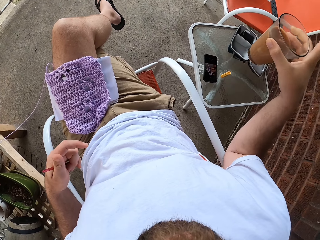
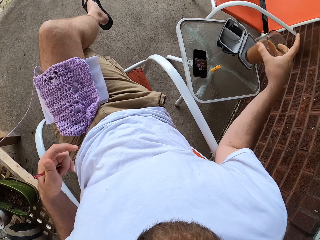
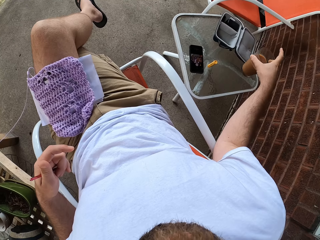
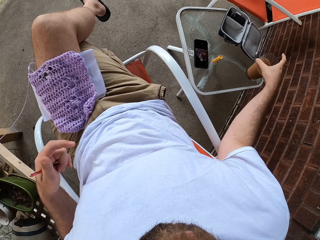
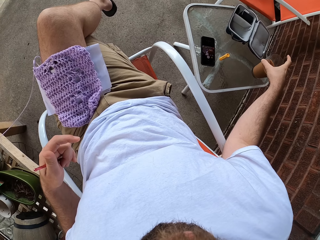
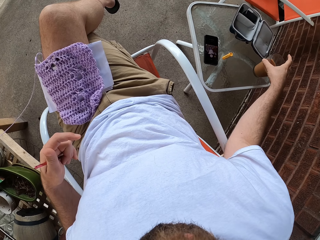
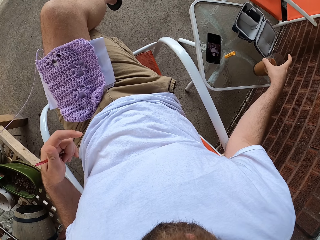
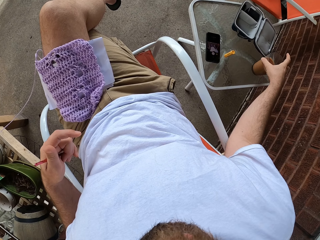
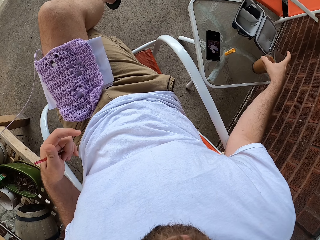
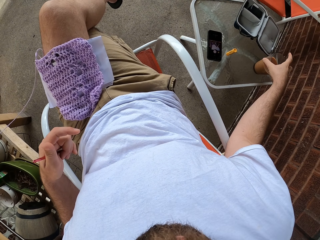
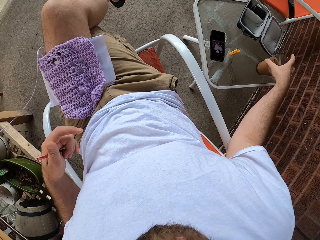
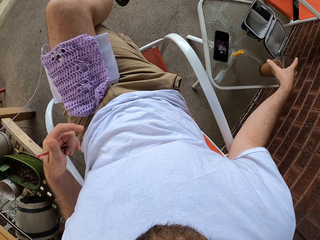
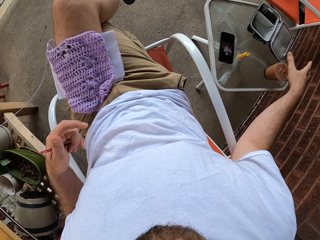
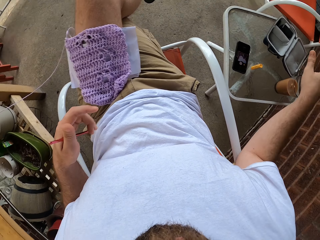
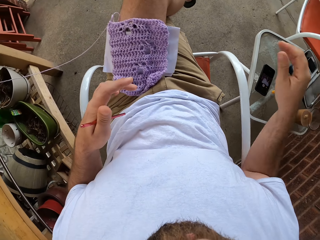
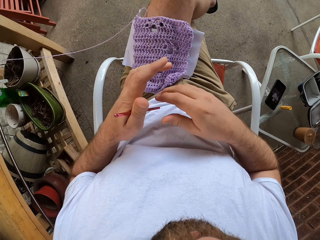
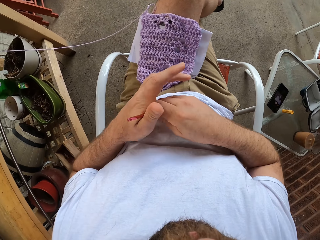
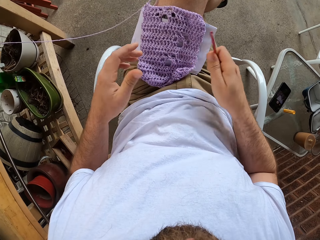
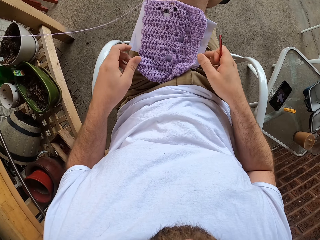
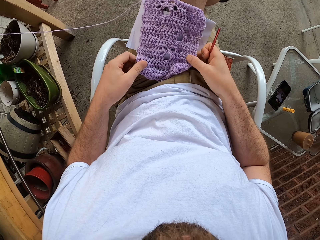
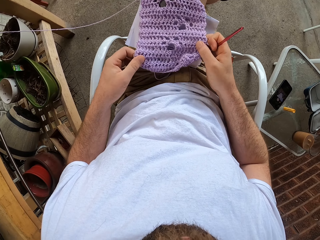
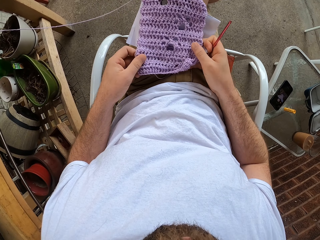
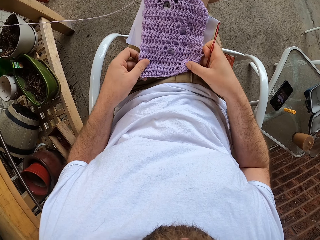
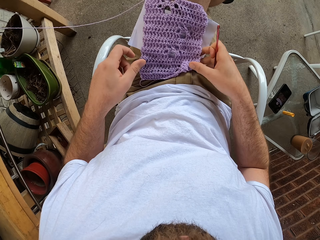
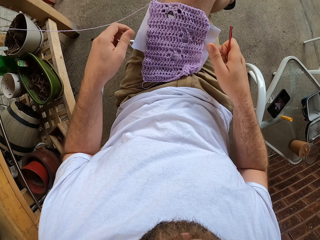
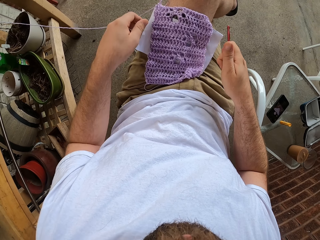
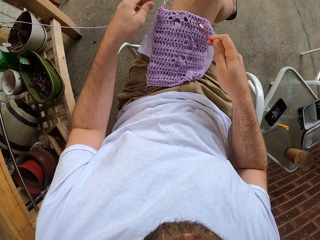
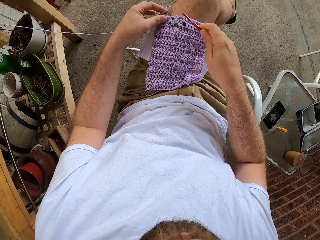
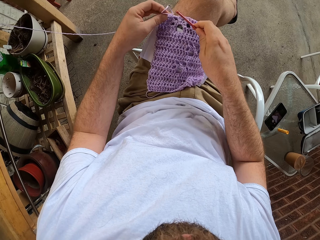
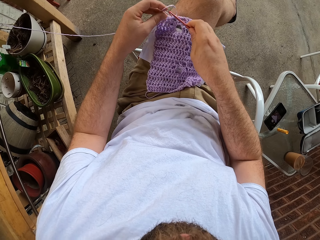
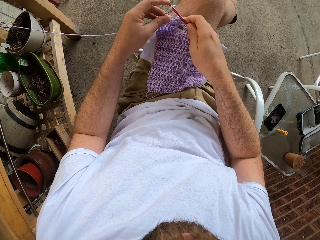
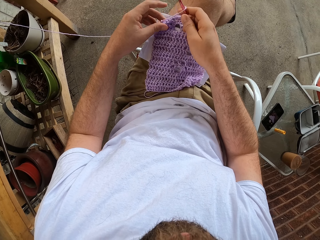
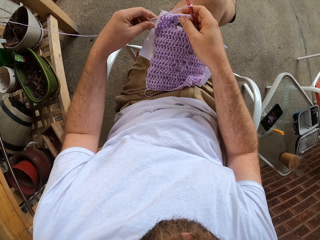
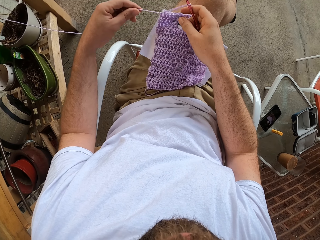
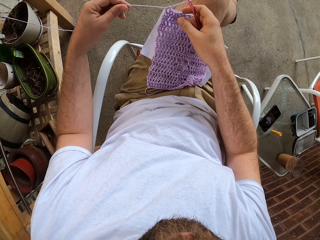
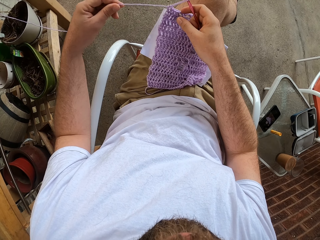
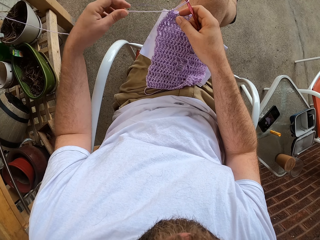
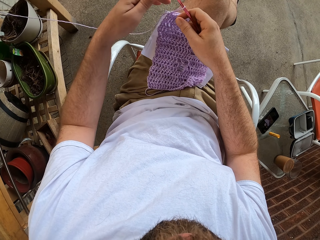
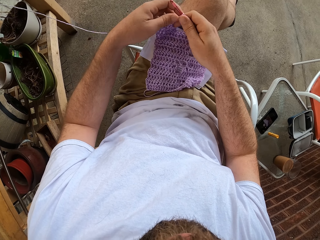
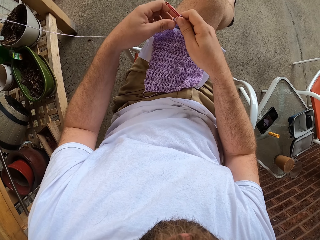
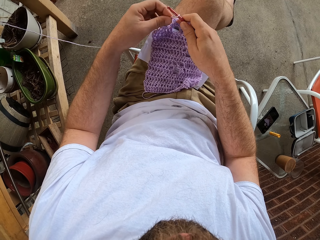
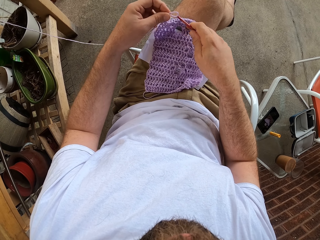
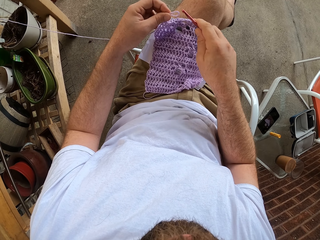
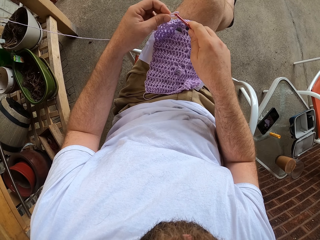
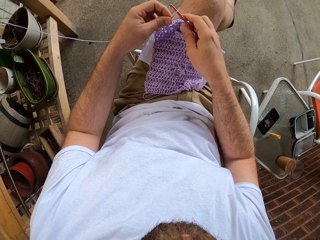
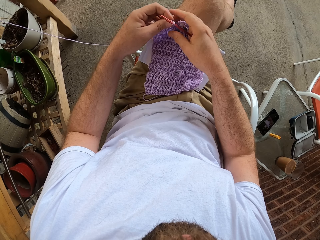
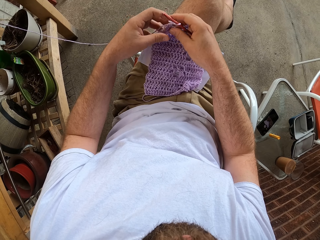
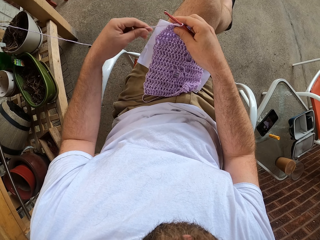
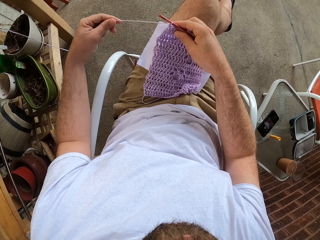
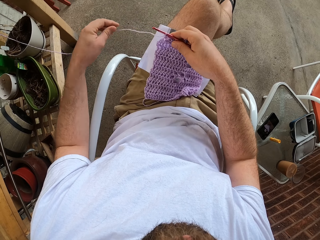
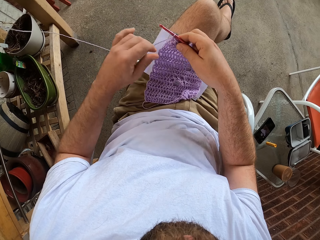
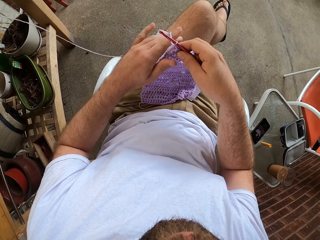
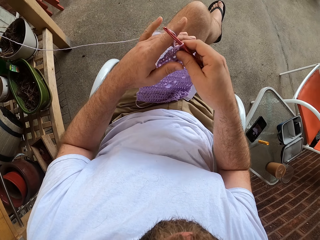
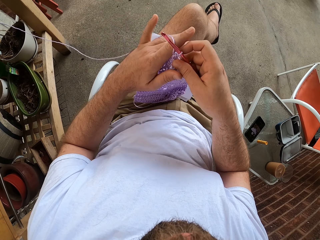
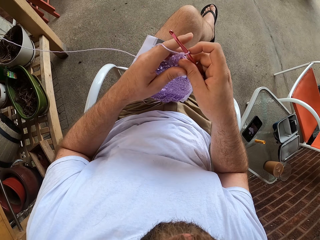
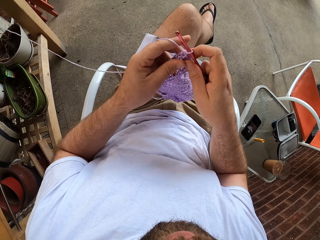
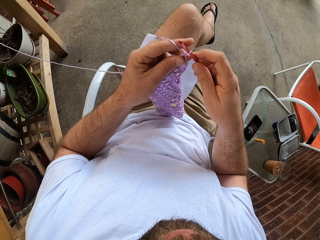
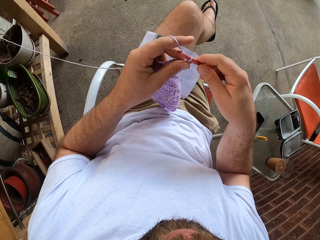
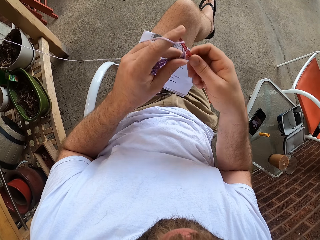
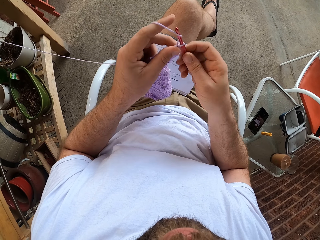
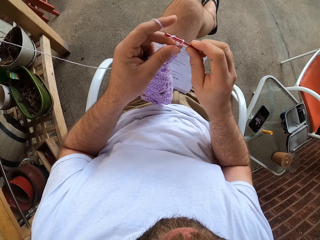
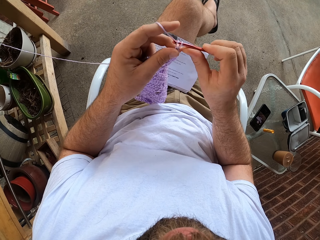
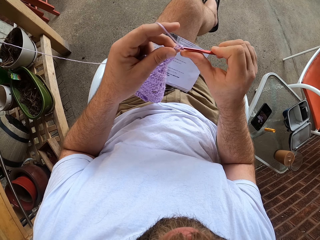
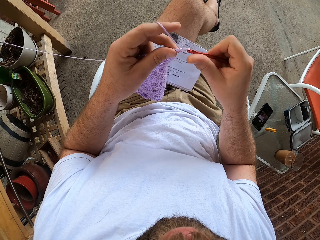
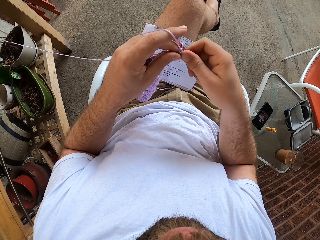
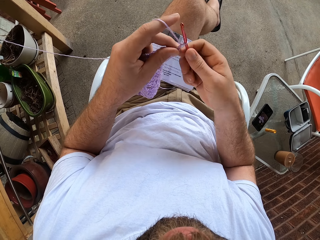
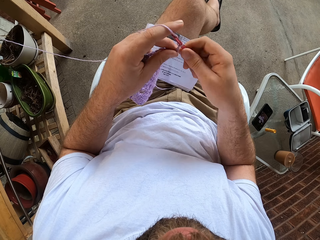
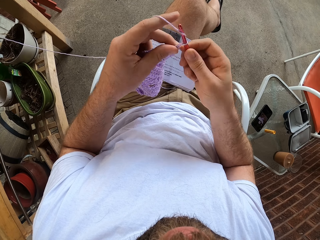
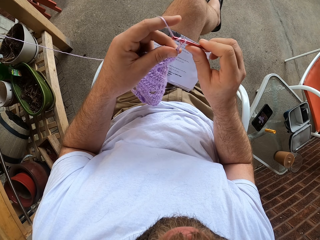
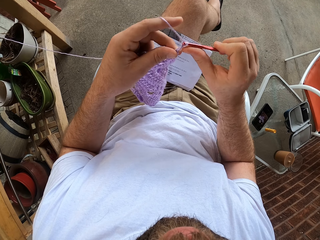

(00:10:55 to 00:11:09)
The camera wearer drops the cup on the table with his right hand. He passes the needle in his left hand back to his right hand. He holds the crochet with the other hand. He adjusts the fabric with both hands. He removes his hands from the cloth. He adjusts the thread with the needle in his right hand and his left hand. He holds the yarn, puts the crochet on the yarn, moves his hand along the yarn and drops the yarn. He holds the yarn, removes the crochet from the yarn and puts the crochet on the yarn. He holds the cloth, moves his hand along the yarn and drops the yarn. He lifts the cloth, holds the yarn and holds the cloth. He continues to knit the fabric with the needle in his right hand and the thread in his left hand.

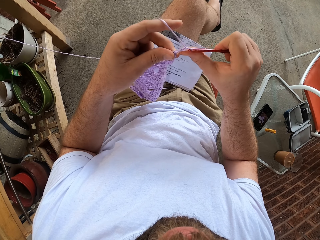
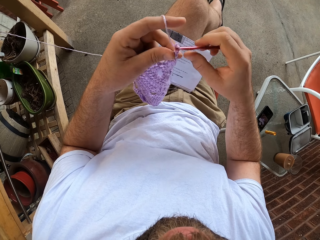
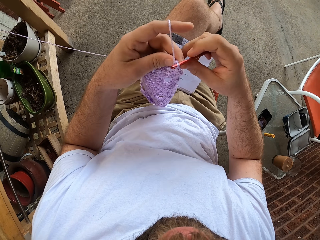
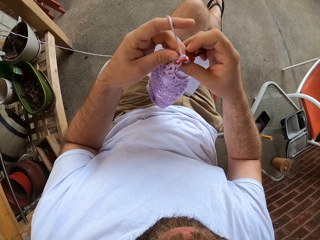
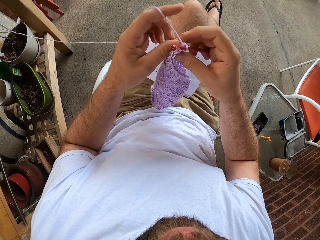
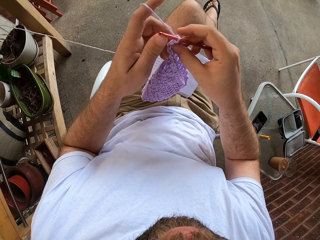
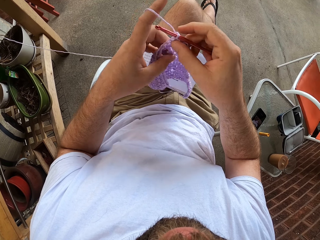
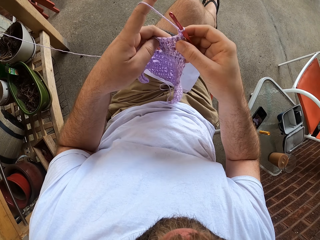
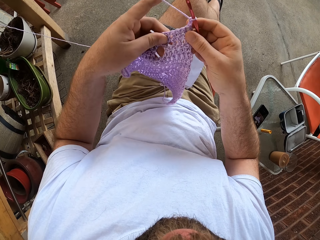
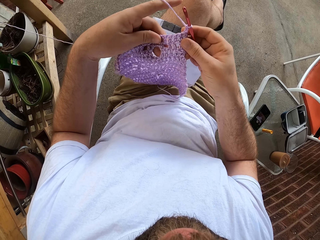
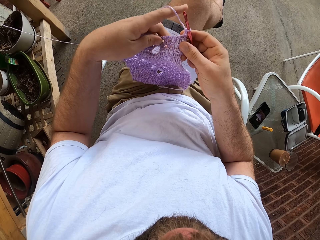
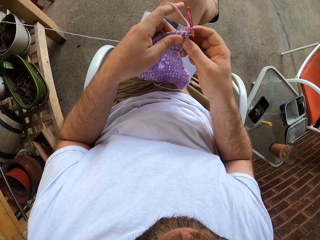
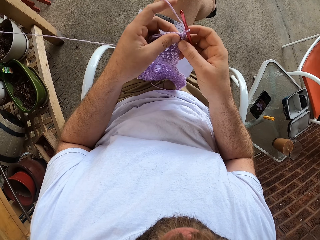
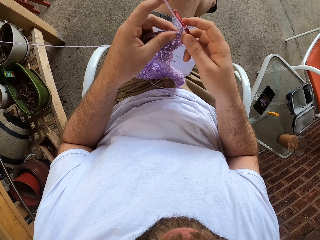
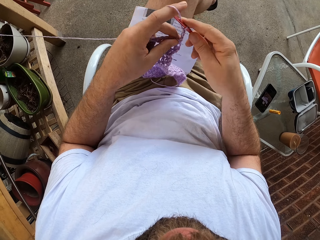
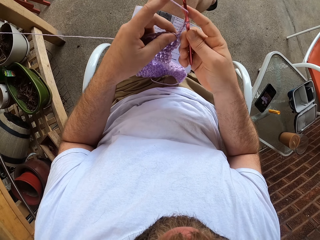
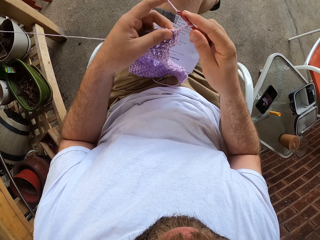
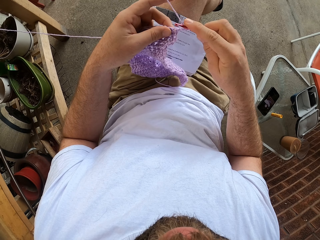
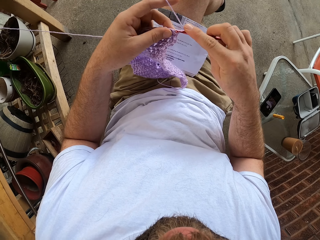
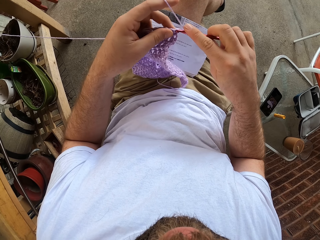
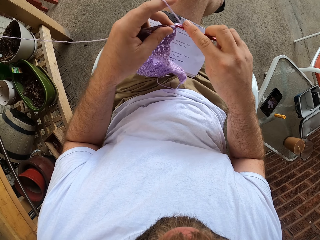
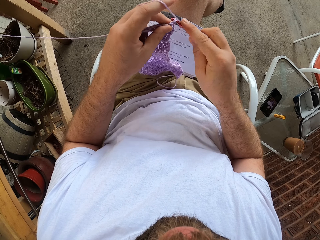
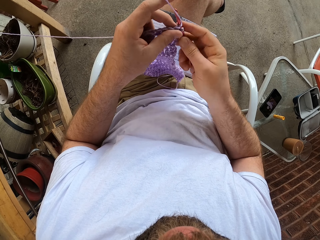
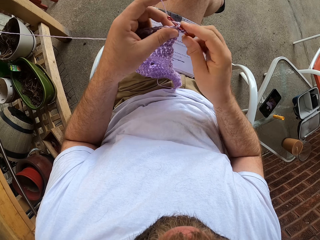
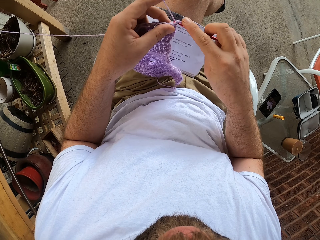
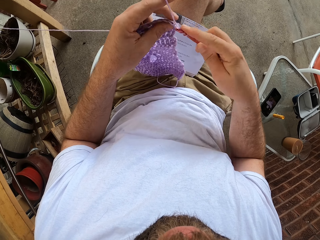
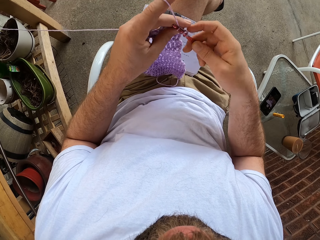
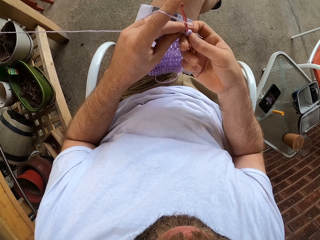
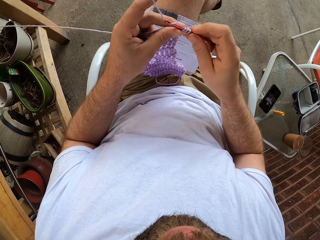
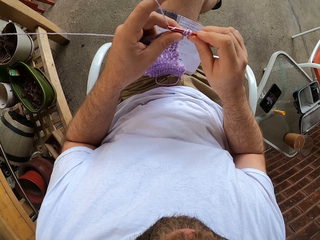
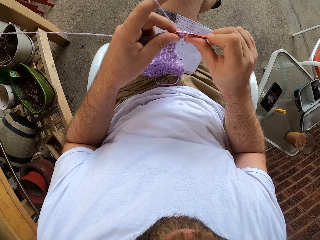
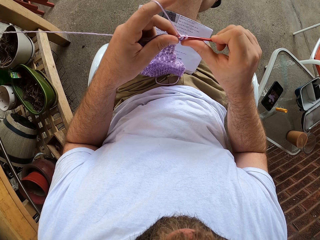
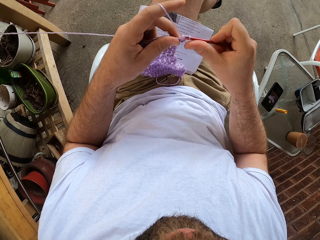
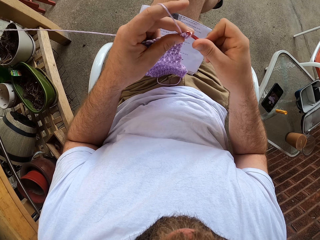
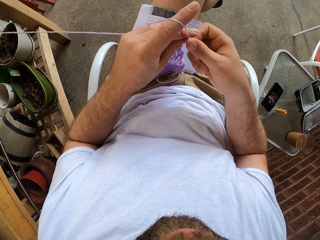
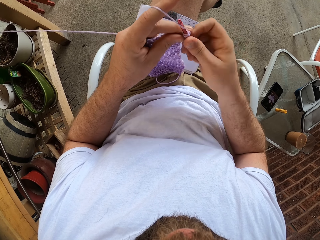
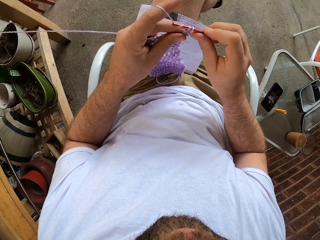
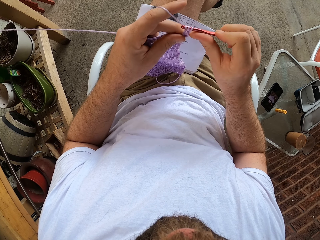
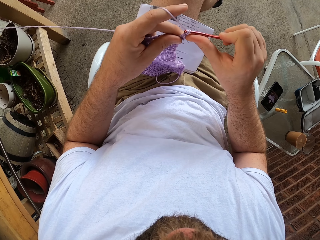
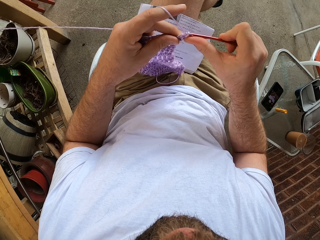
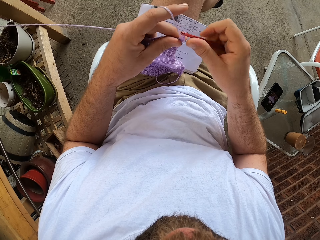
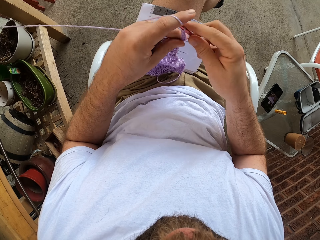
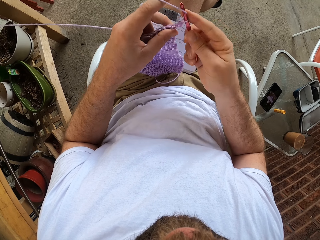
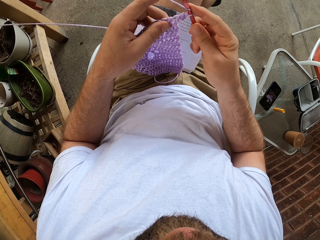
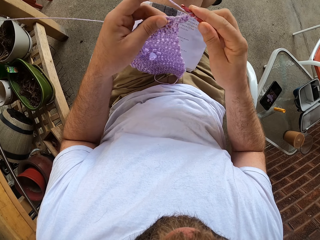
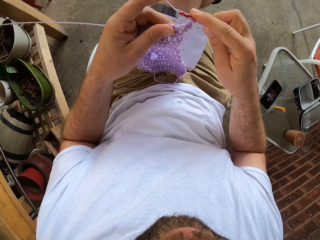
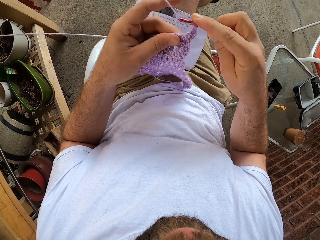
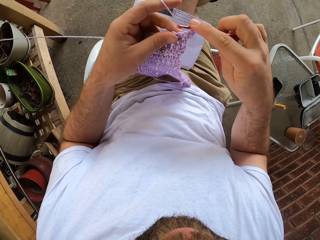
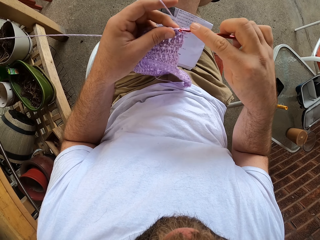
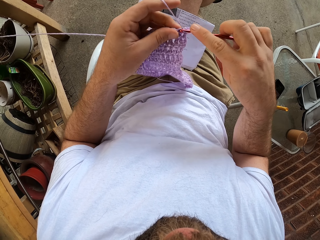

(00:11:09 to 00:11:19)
The camera wearer turns a cloth.
